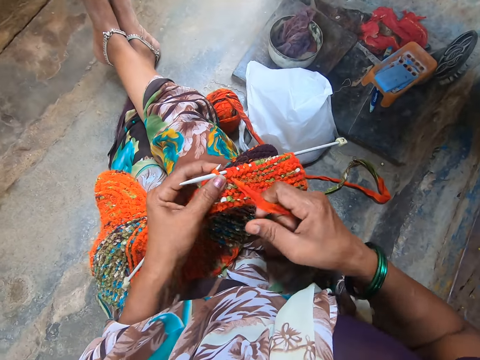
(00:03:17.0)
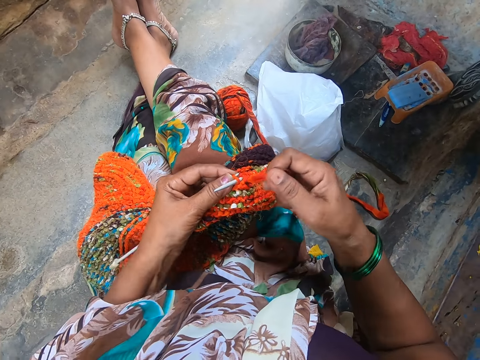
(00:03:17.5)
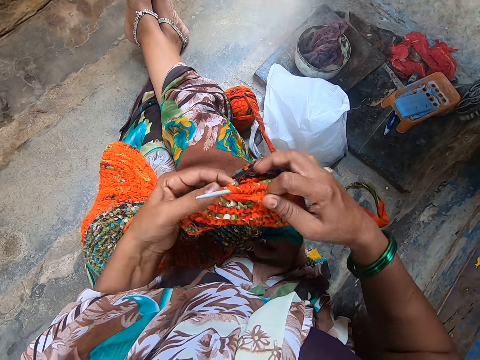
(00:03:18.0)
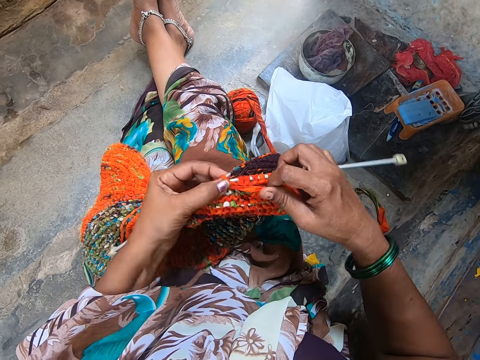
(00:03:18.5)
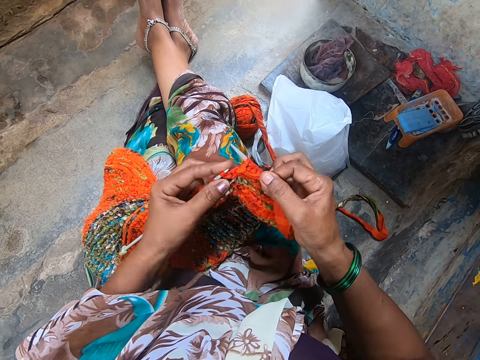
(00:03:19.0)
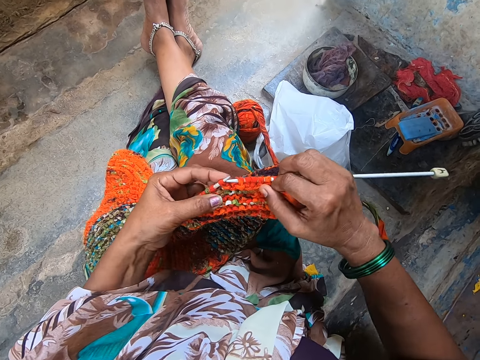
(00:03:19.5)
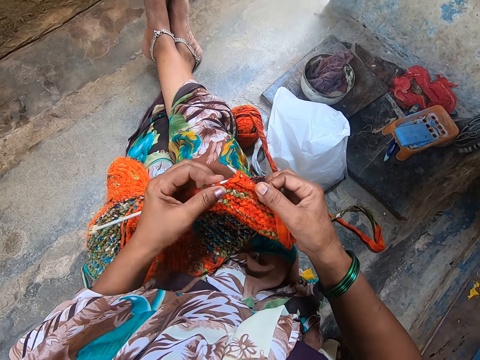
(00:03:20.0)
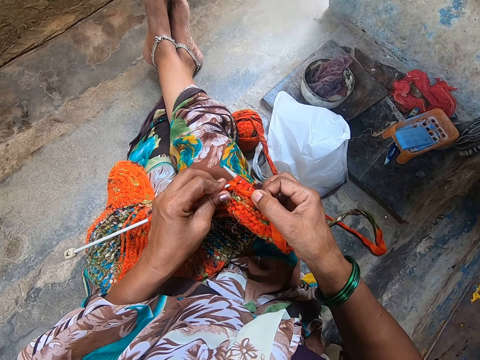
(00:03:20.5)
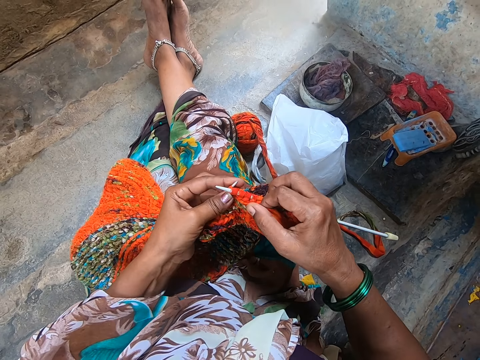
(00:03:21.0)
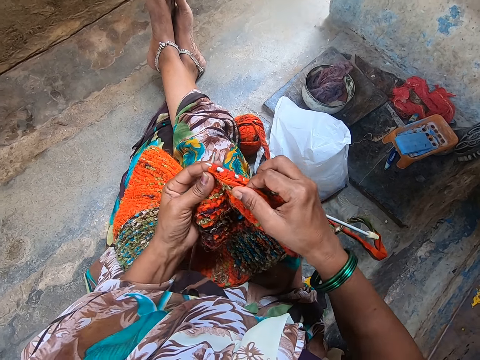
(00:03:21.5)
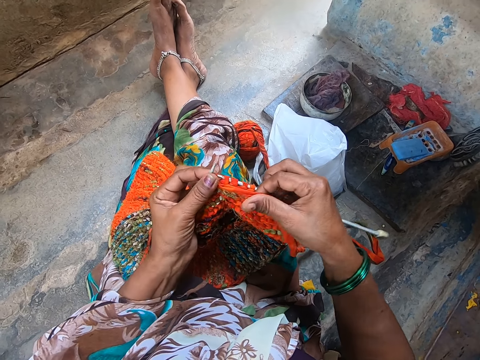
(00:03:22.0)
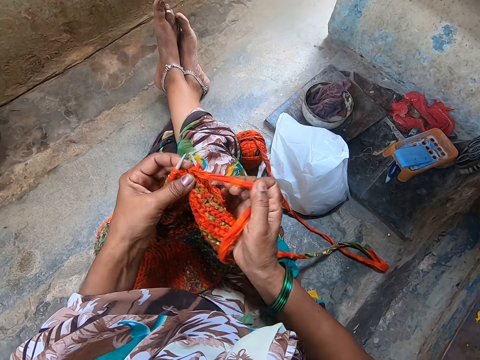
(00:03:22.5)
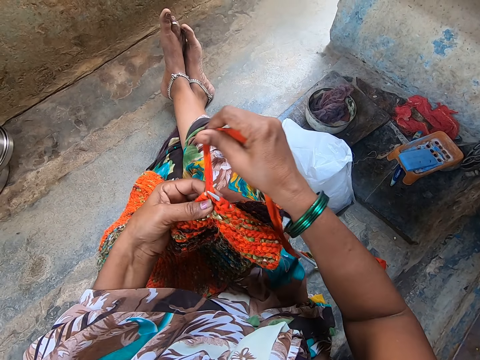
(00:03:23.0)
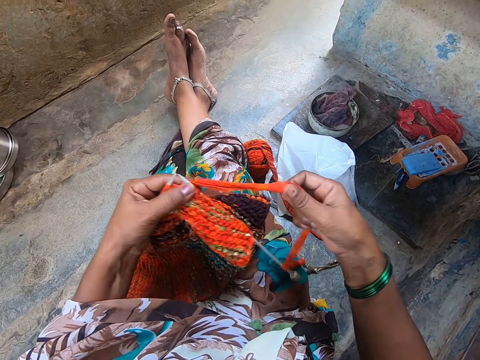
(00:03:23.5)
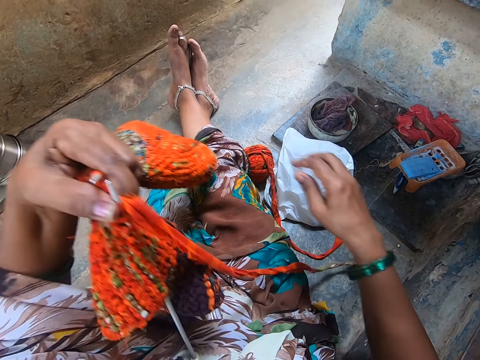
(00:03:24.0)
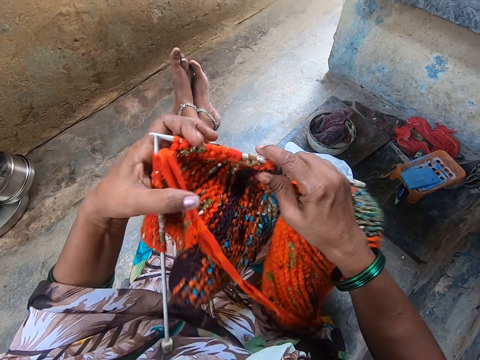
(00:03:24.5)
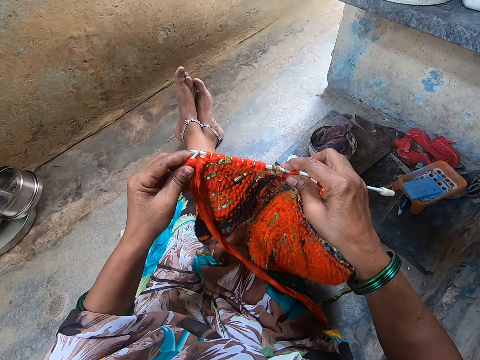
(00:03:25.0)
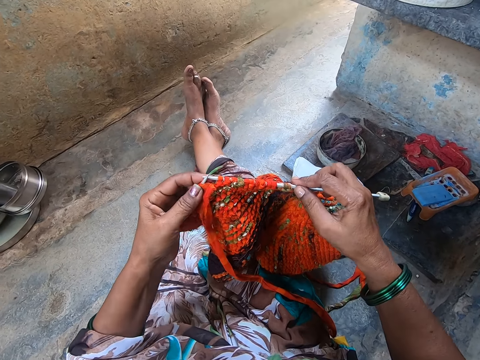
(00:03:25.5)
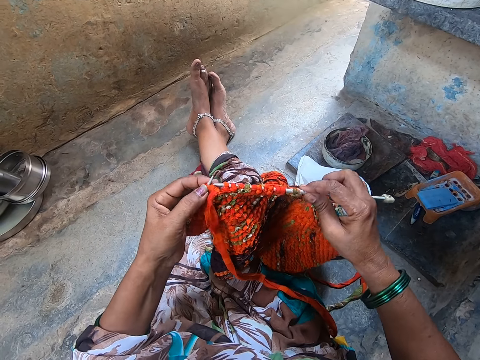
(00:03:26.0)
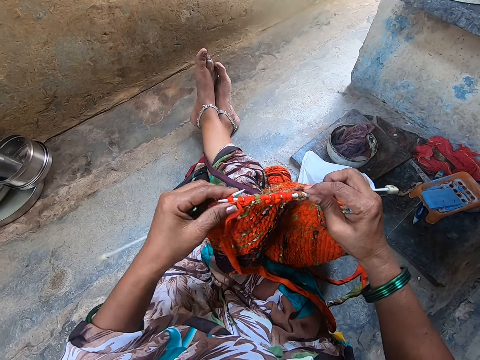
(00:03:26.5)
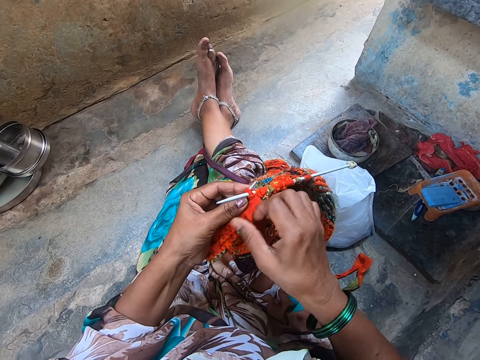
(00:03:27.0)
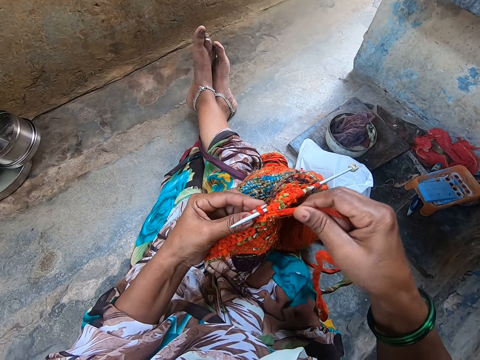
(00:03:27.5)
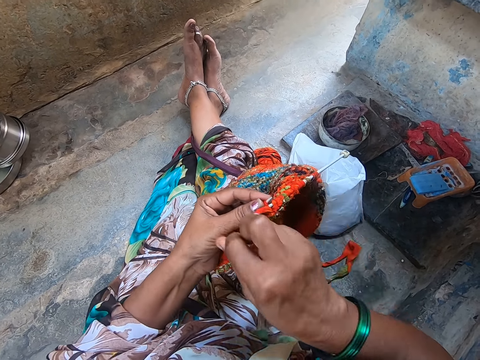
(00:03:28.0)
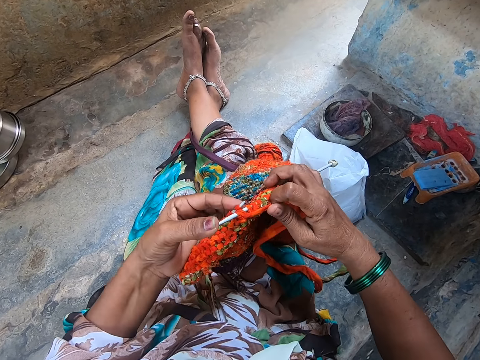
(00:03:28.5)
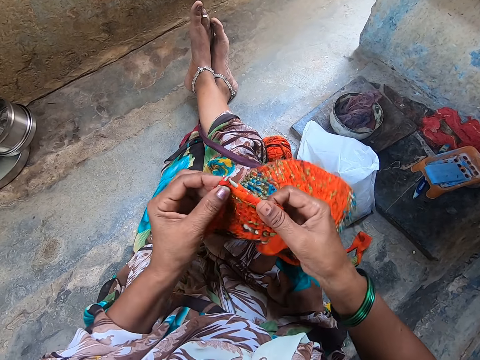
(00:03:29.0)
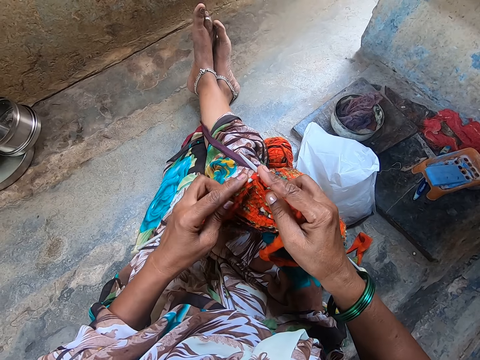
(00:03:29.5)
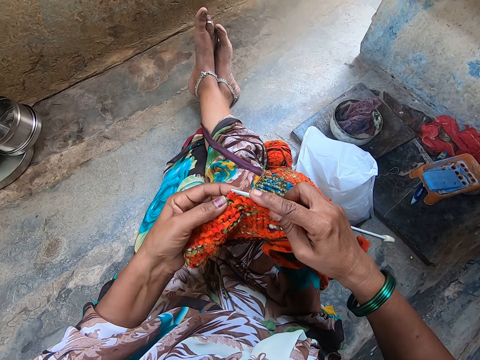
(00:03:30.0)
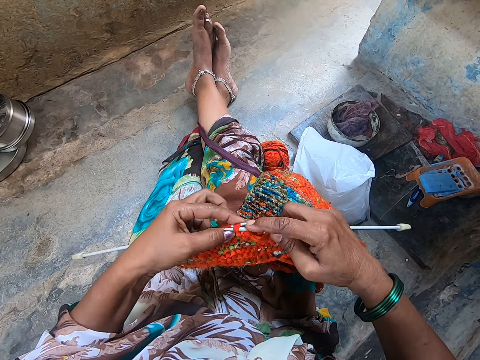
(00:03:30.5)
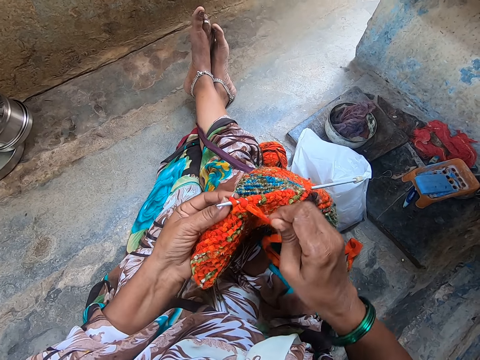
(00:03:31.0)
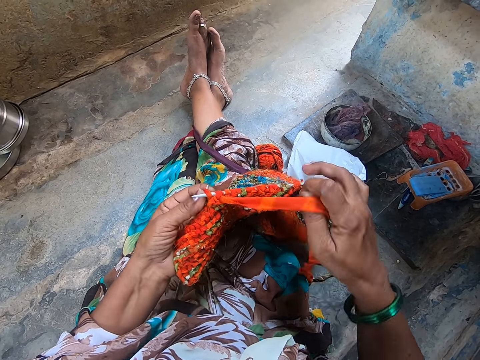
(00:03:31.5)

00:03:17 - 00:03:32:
The camera wearer pulls the yarn. They turn the piece of cloth. They knit the piece of cloth.

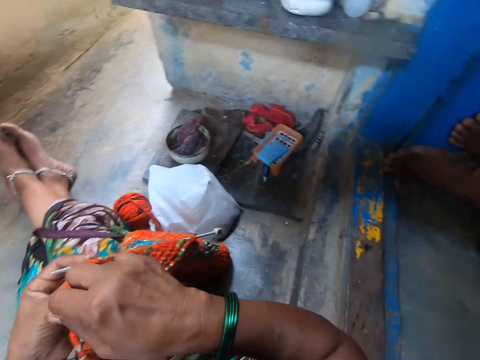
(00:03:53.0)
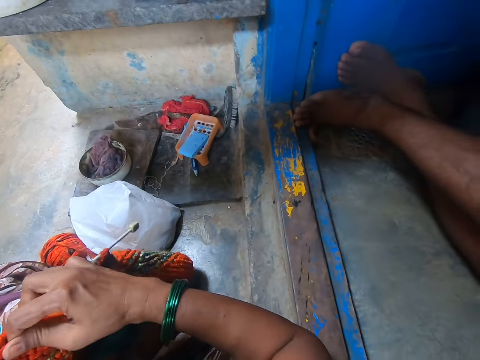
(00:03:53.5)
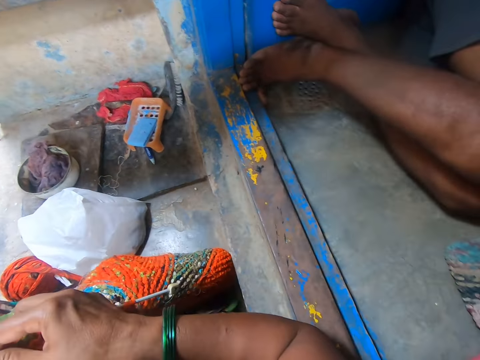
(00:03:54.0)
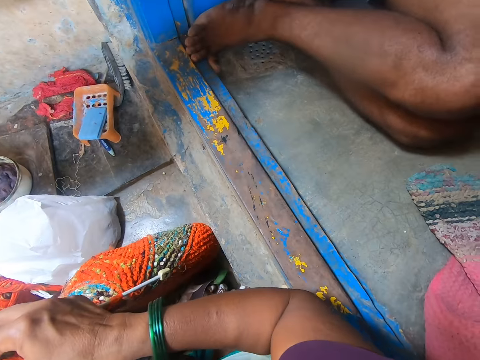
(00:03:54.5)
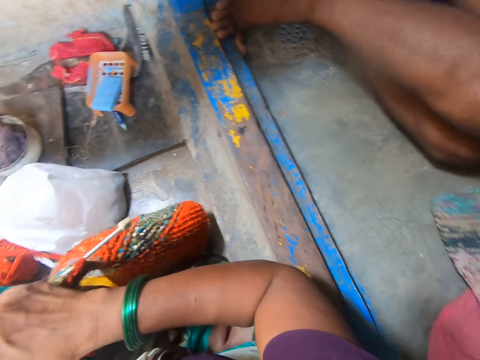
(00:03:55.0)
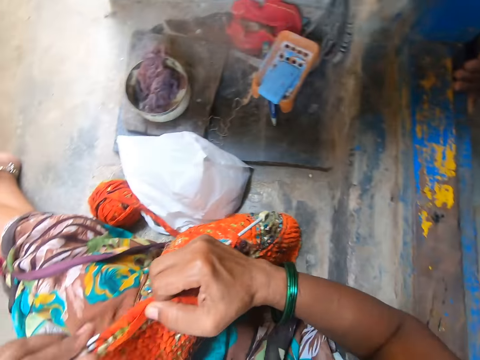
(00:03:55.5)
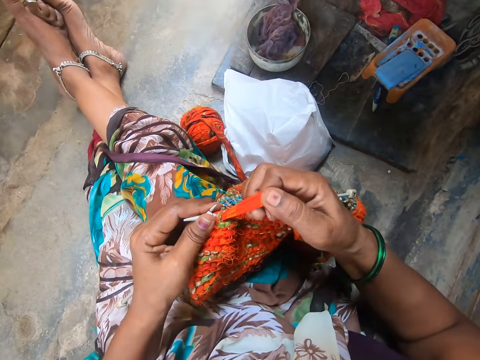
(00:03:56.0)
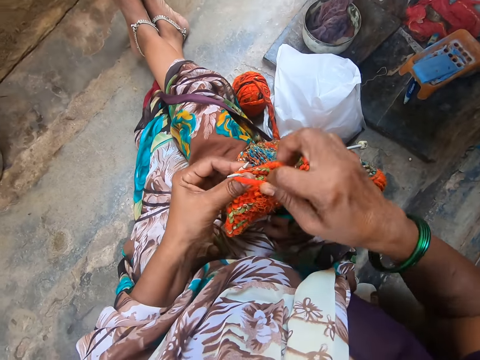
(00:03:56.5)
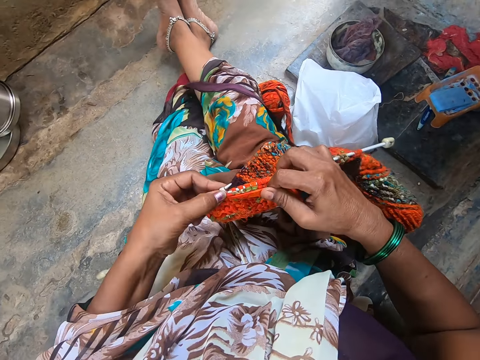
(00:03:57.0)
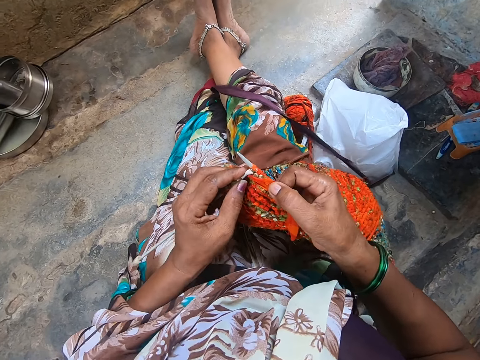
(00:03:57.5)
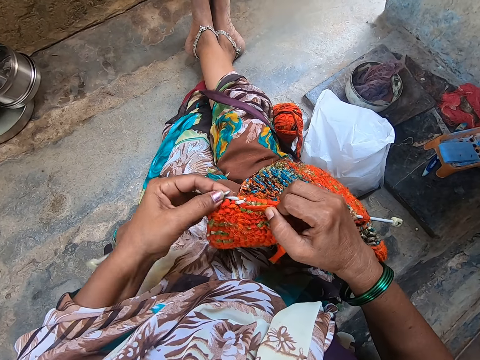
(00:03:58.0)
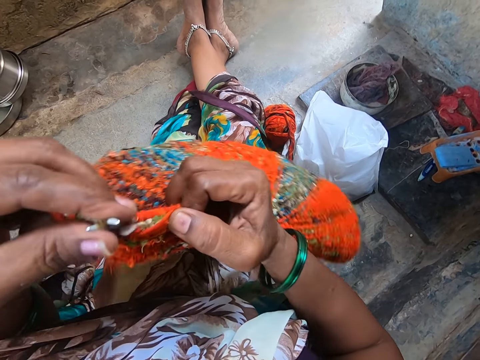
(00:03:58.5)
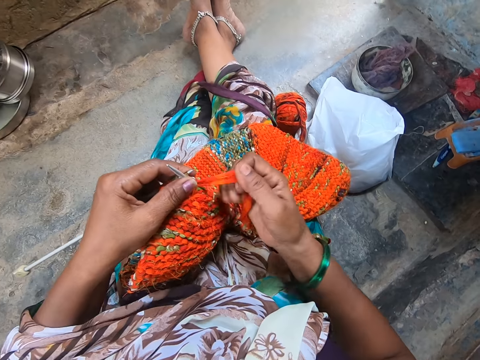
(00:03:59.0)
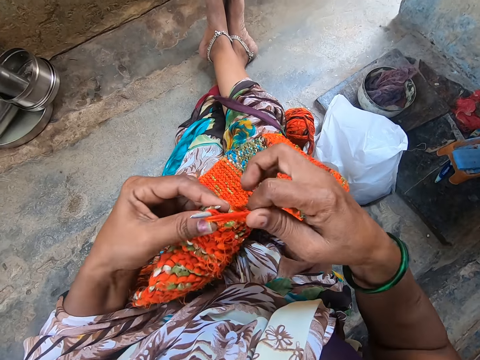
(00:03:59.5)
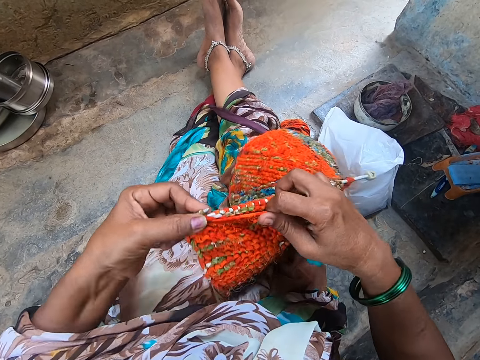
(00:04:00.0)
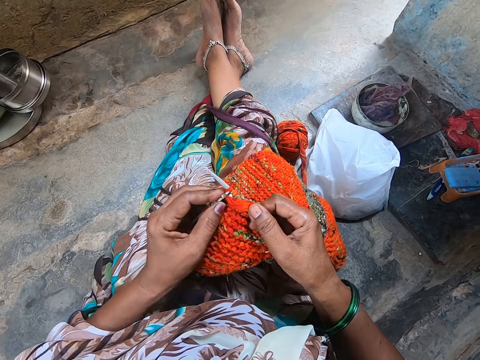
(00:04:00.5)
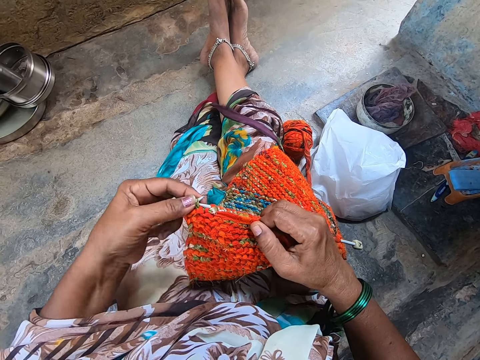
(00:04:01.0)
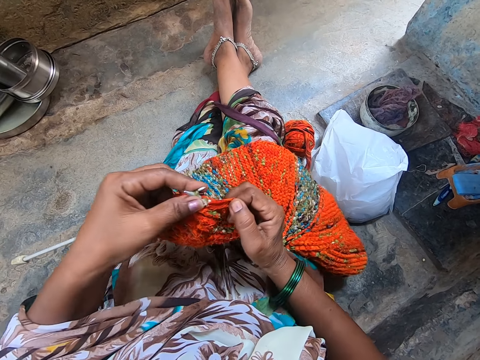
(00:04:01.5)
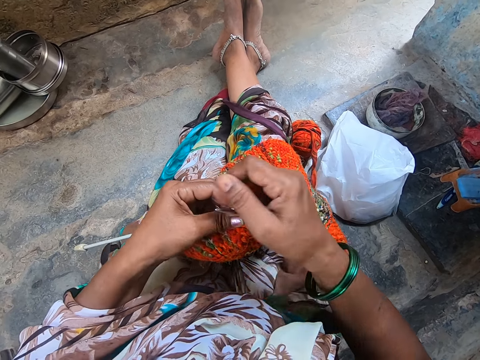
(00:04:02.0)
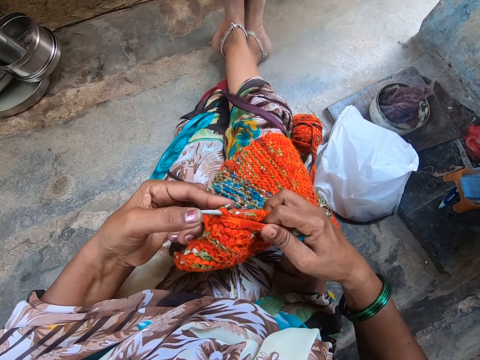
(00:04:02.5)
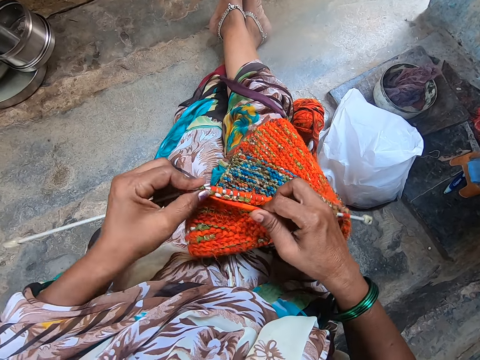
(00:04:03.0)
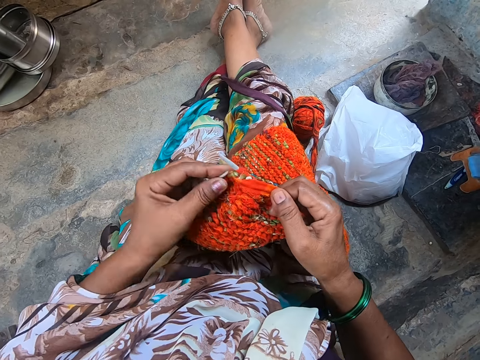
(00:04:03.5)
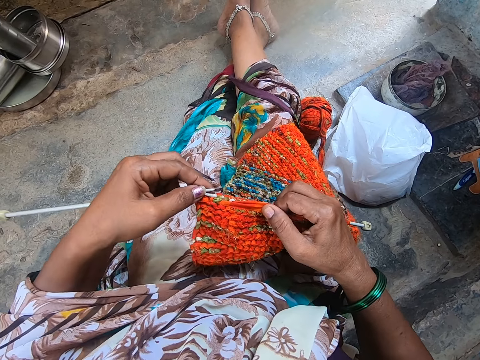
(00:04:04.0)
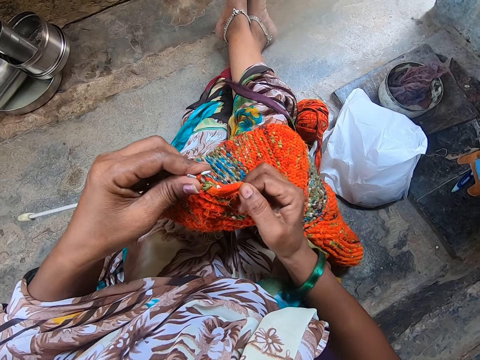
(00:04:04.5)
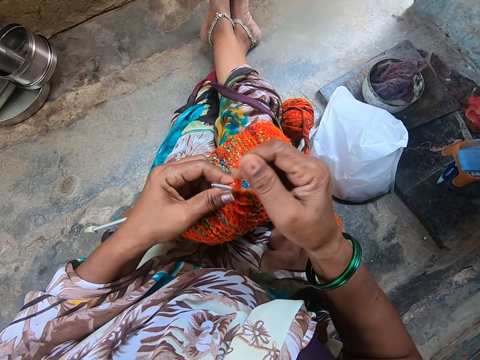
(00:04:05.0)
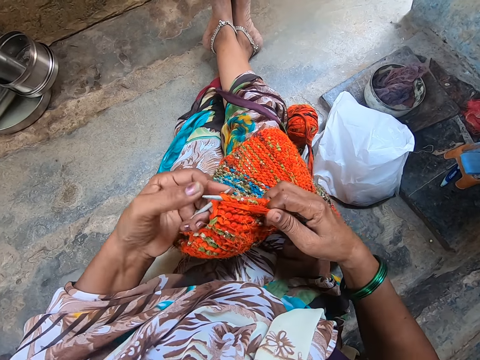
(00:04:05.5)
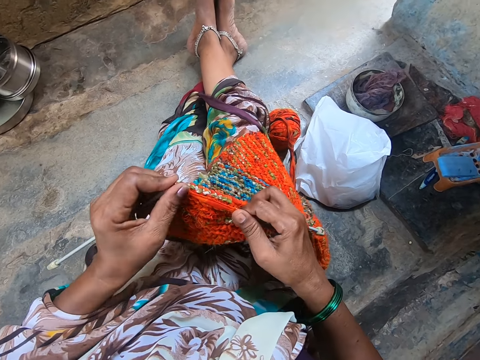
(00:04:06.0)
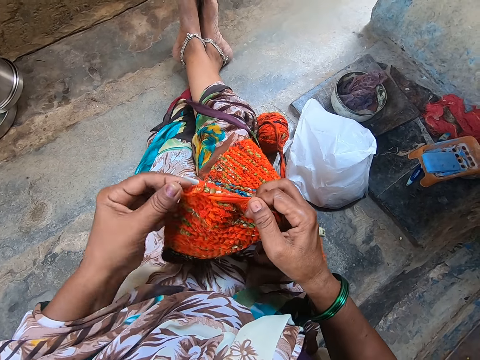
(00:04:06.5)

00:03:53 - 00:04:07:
The camera wearer turns at the person. They knit the piece of cloth.
